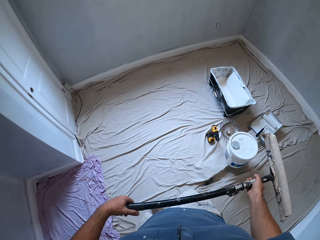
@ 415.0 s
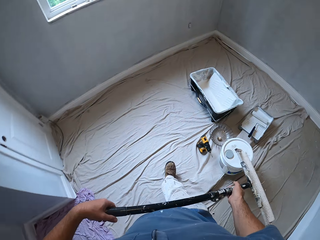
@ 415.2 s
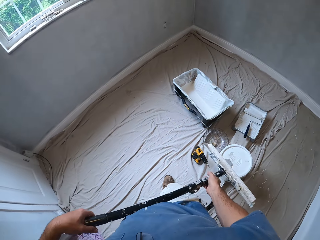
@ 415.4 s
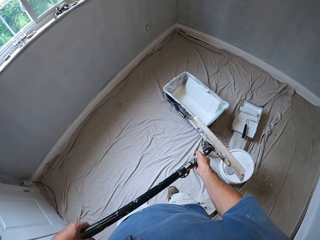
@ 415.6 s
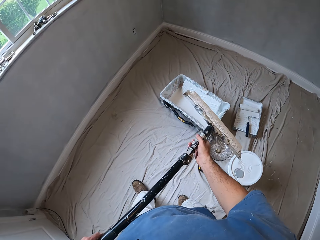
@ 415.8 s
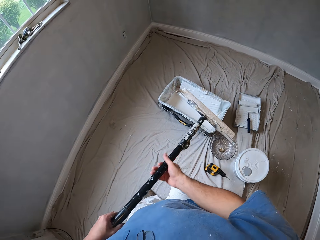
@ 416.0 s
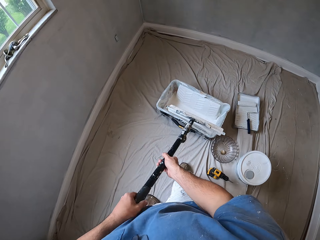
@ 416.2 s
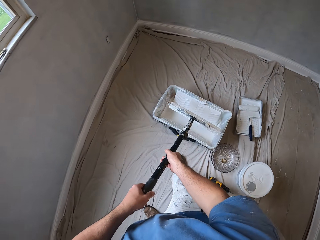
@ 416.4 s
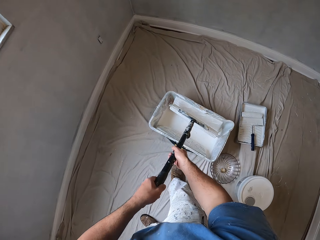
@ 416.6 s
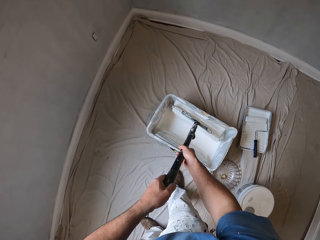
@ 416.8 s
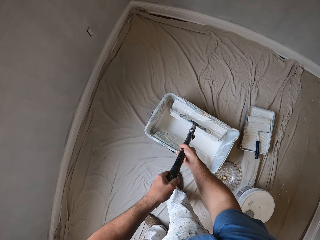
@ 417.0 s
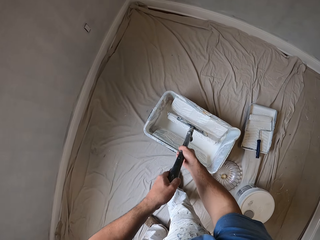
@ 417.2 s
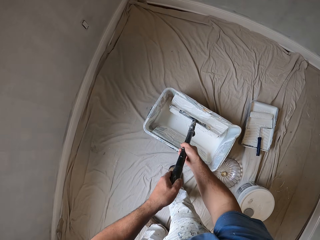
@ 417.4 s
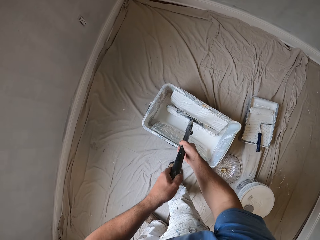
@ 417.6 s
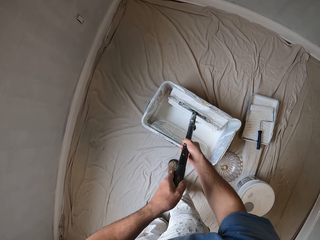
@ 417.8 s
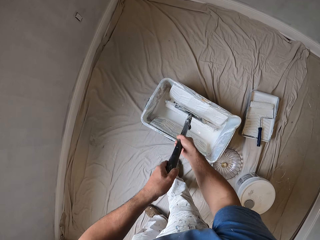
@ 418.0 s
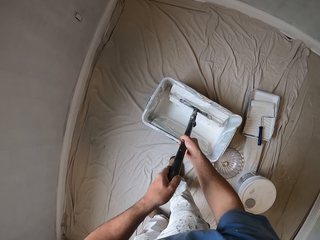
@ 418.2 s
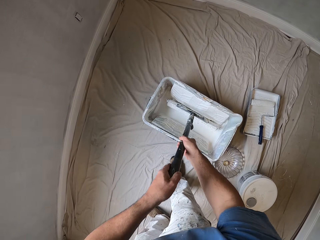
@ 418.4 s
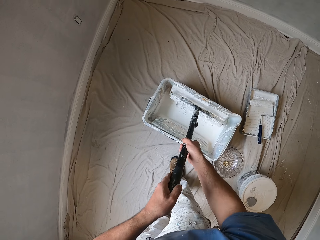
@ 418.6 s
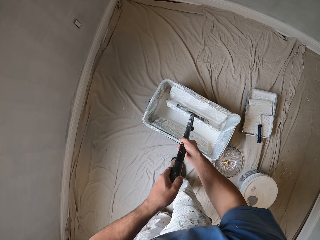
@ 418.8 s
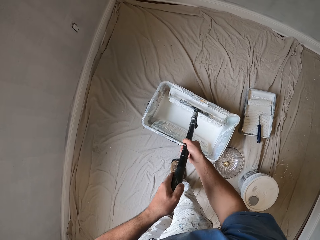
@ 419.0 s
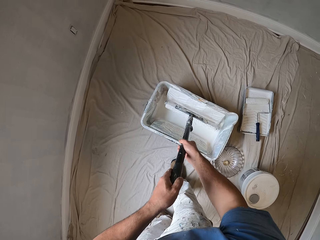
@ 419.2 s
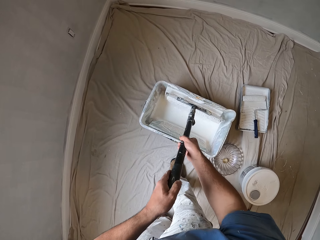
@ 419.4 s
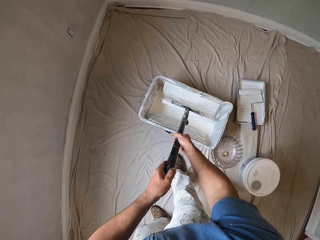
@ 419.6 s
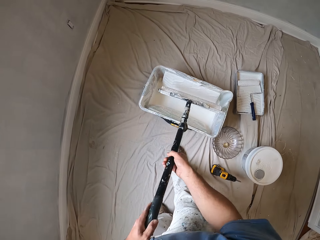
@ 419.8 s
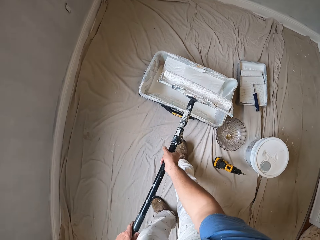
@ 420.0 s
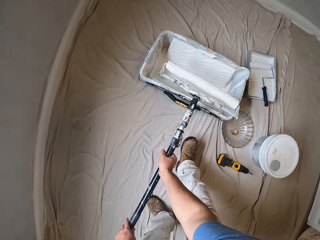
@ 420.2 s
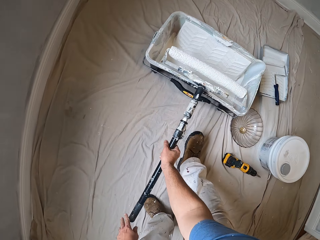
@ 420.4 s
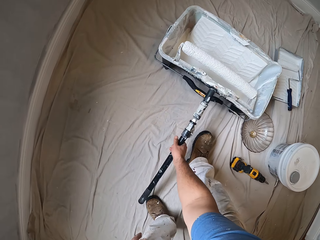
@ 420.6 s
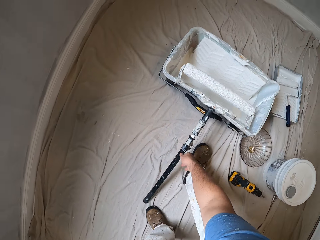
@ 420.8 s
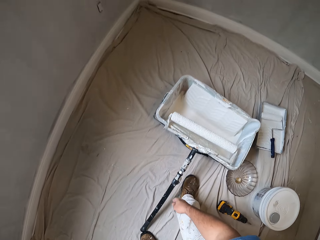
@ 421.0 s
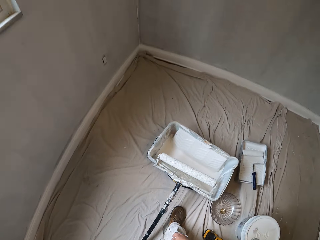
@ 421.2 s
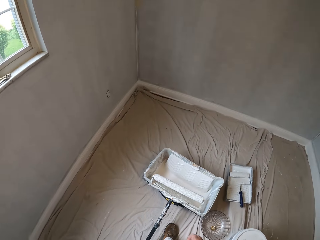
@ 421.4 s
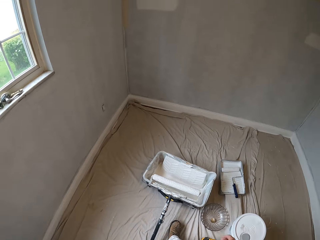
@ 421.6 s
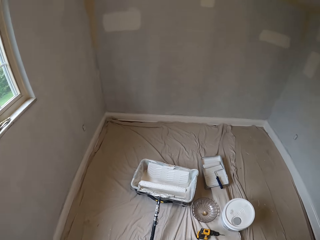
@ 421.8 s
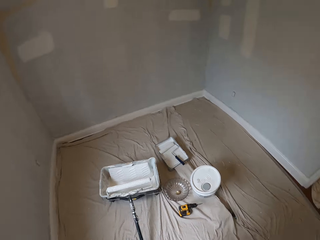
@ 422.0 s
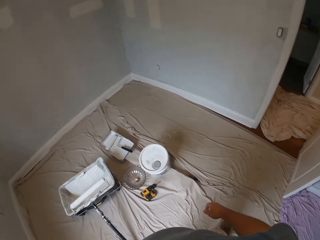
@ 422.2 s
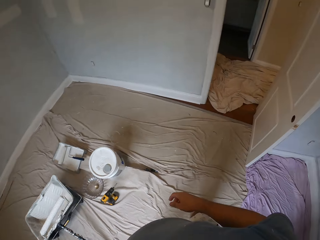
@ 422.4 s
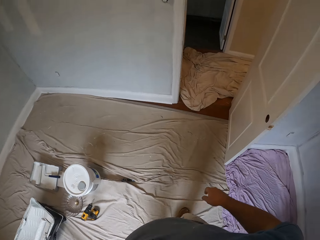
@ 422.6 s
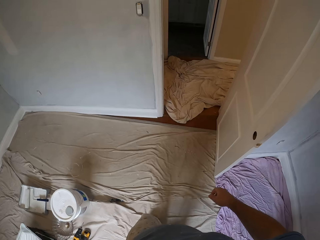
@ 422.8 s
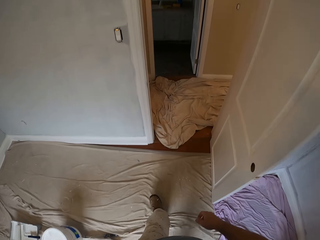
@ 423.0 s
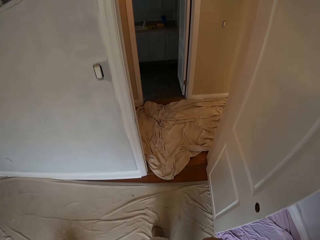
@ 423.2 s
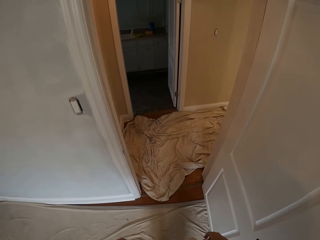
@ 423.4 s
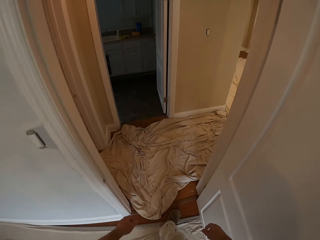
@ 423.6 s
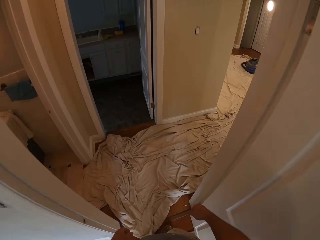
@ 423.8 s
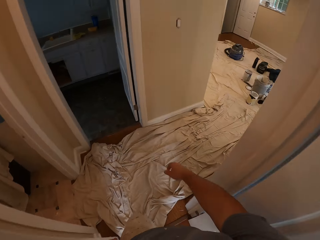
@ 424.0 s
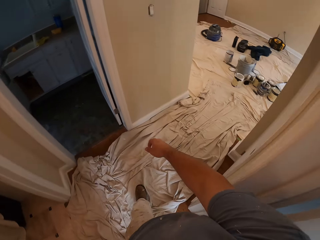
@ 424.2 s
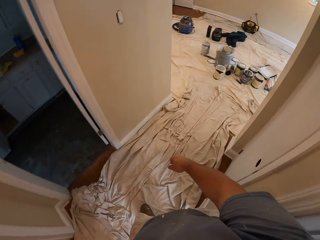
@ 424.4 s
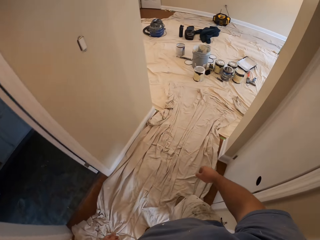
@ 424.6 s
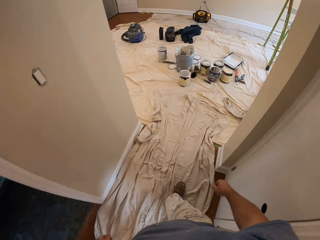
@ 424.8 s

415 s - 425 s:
The camera wearer dips the paint roller into the paint bucket. They hang the roller on the bucket. They walk into a room filled with paint cans and other painting materials.

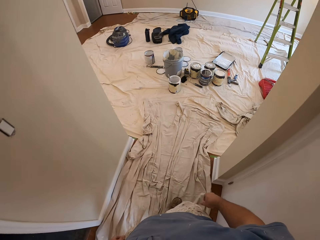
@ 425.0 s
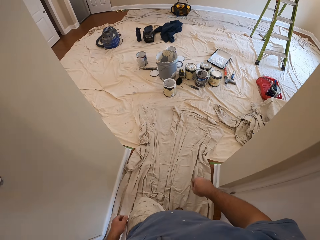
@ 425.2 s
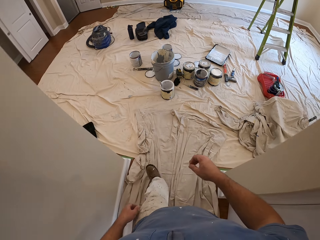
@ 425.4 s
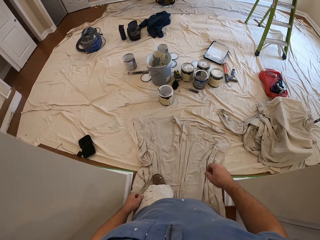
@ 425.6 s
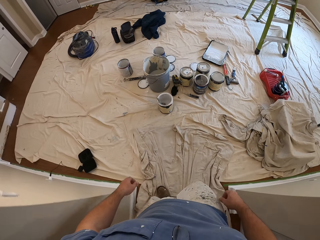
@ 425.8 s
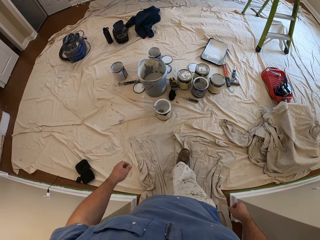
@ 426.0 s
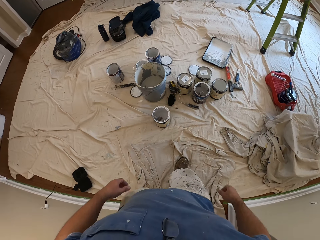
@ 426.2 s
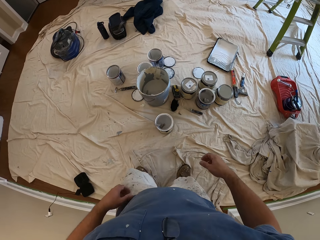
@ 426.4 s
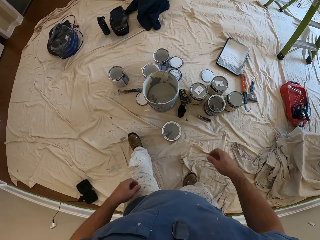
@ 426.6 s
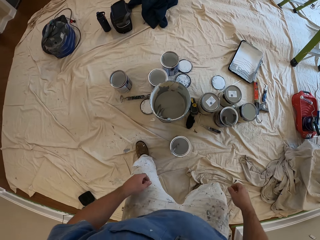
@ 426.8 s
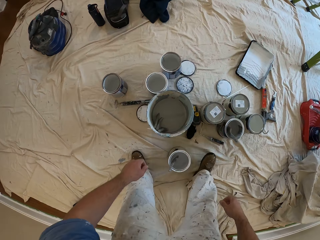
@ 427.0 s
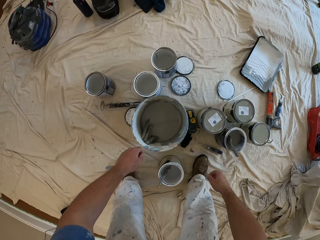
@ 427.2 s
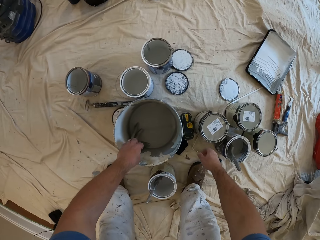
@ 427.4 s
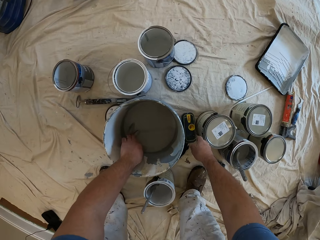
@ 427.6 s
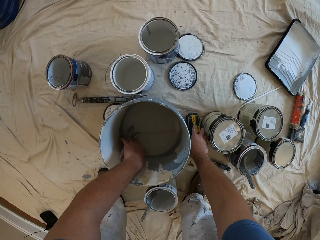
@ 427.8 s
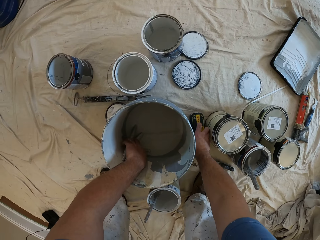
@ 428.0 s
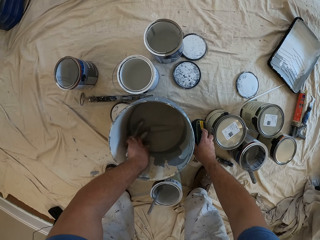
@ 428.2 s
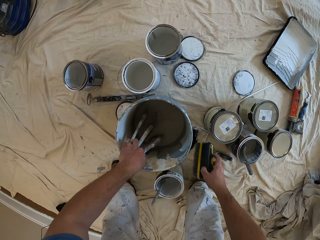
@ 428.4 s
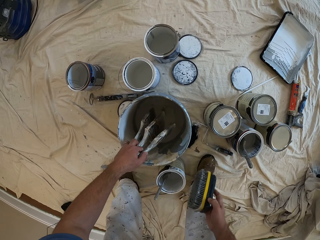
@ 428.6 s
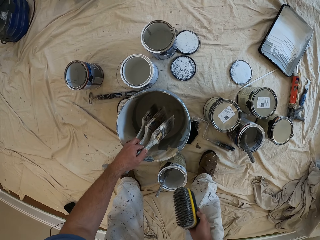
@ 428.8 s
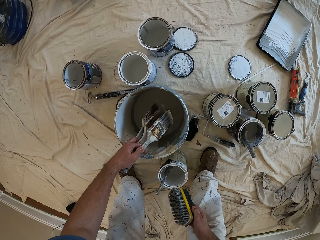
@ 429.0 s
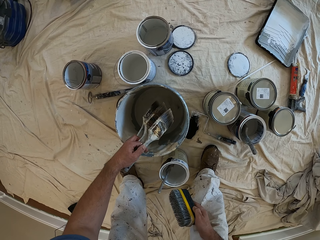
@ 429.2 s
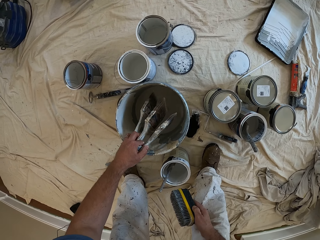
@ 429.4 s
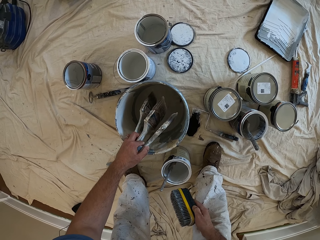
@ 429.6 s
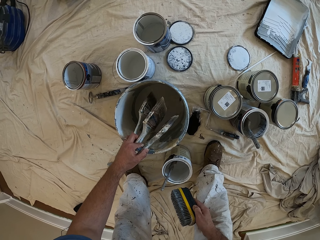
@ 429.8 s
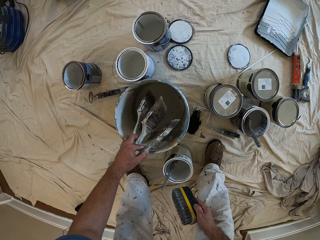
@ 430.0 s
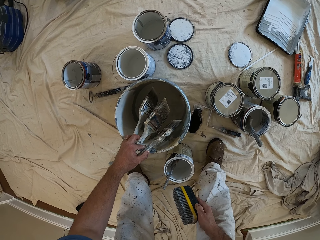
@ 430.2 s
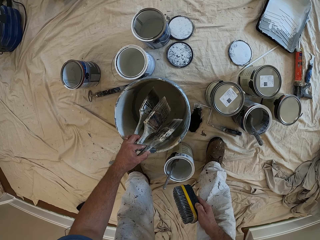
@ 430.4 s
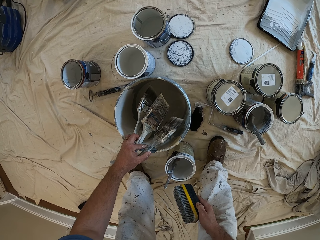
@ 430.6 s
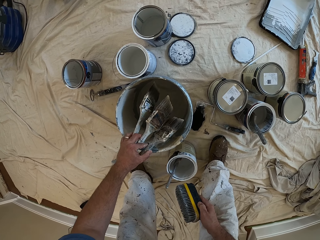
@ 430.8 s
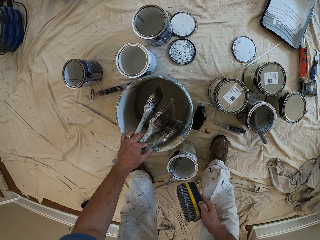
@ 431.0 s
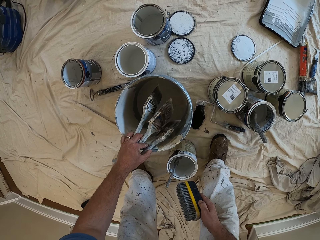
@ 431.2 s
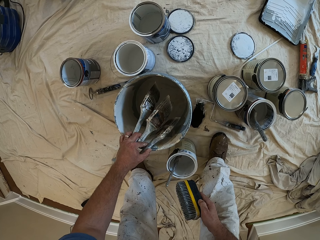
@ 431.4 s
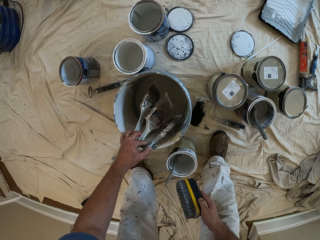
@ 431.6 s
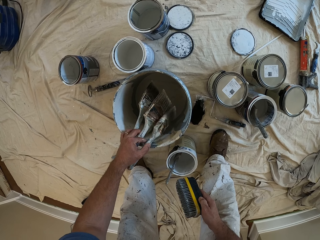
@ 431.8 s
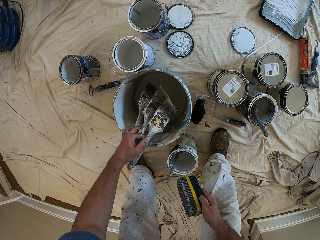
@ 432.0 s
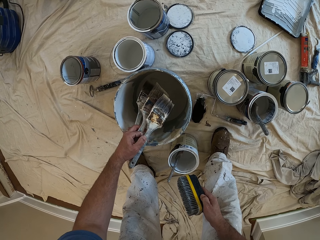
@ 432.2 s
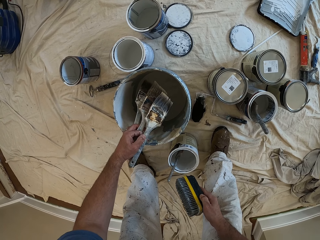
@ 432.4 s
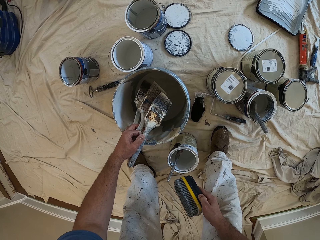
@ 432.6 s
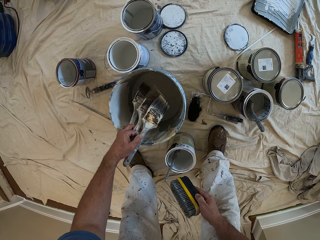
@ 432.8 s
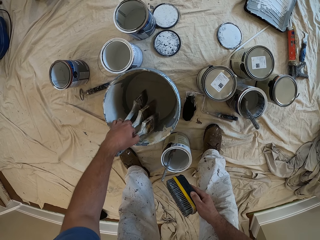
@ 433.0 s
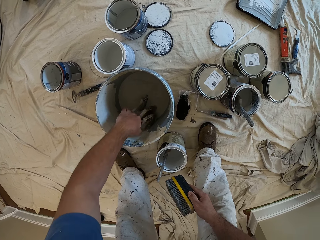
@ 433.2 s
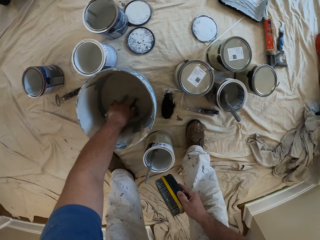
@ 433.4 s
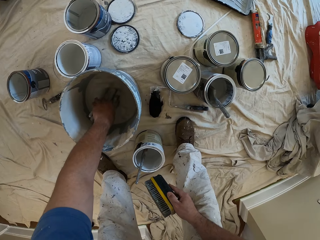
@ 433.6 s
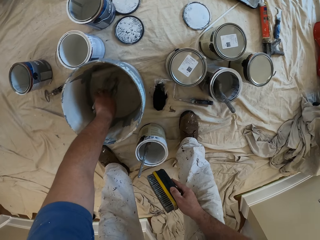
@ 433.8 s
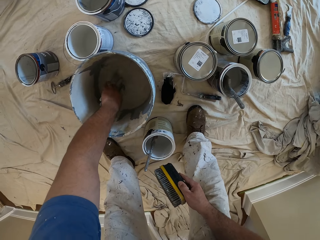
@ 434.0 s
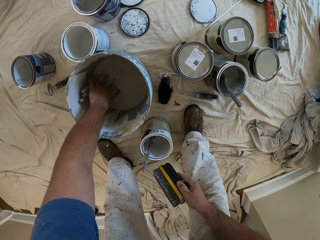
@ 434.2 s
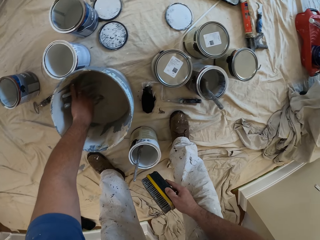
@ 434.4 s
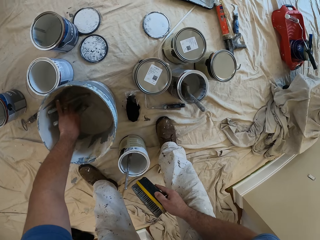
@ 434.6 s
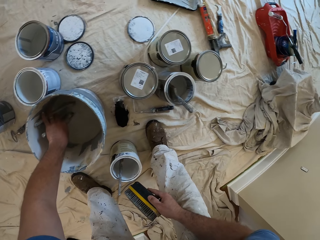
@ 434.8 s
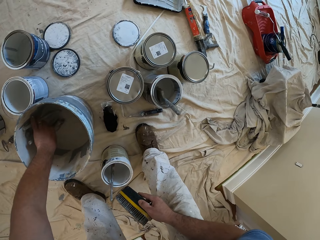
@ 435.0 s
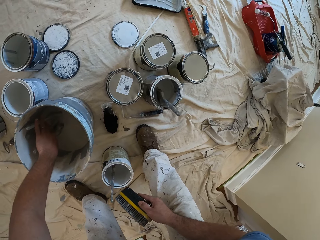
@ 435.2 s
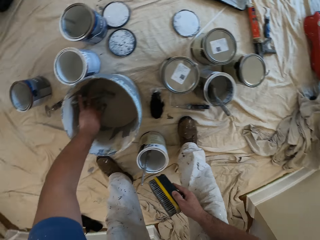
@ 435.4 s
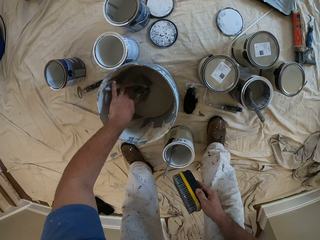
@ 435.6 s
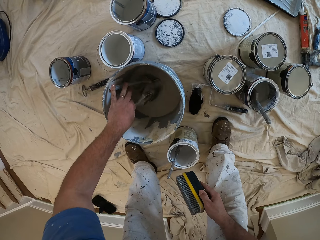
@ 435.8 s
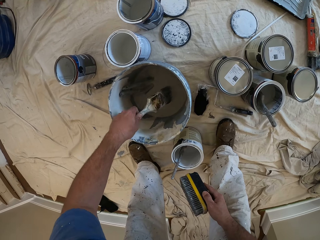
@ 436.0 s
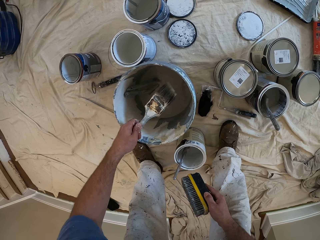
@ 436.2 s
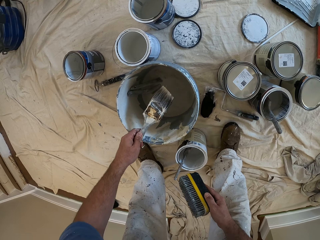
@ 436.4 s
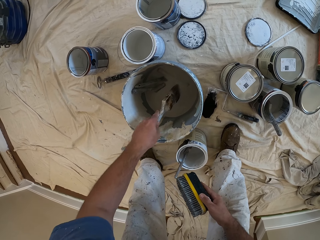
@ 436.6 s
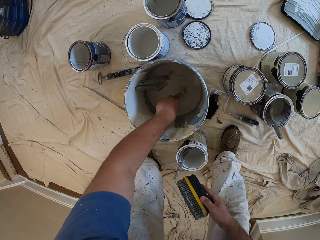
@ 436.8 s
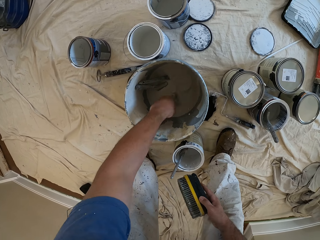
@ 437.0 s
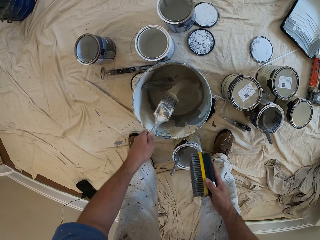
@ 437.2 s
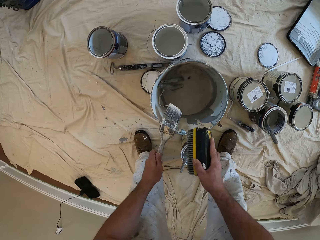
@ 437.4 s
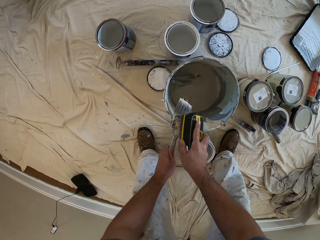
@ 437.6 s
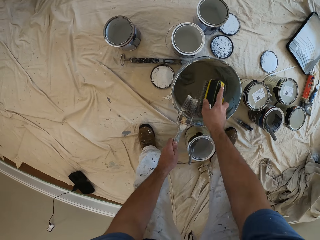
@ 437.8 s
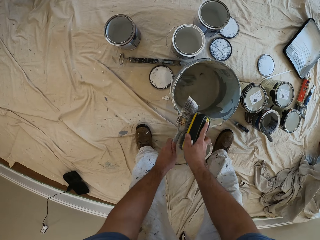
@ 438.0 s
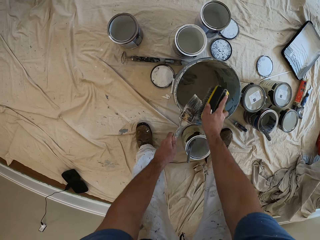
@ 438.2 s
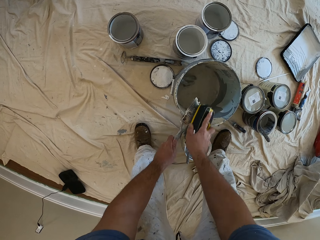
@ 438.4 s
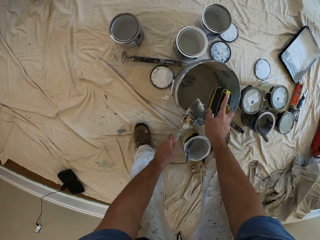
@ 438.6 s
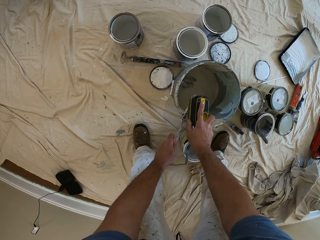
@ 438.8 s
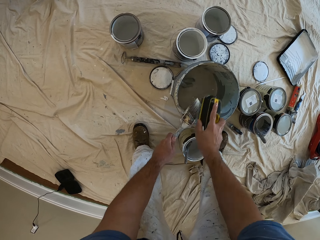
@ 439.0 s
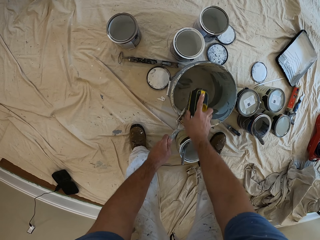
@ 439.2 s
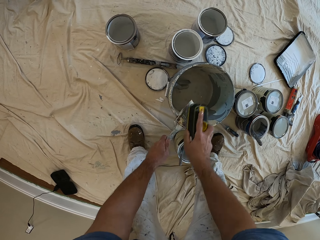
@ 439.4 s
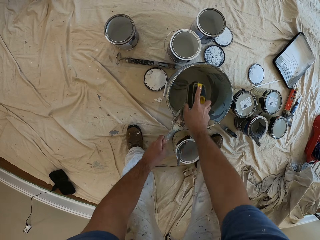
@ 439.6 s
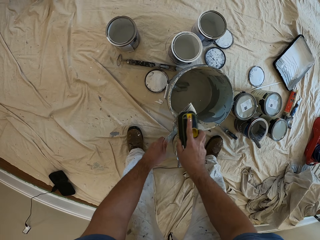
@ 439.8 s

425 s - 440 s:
The camera wearer walks into another room. They pick up a painting brush cleaner beside a bucket of water. They pick three painting brushes from the bucket of water. They return the three painting brushes into the bucket. They take out one painting brush. They clean the brush with the cleaner.
